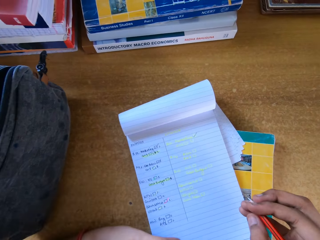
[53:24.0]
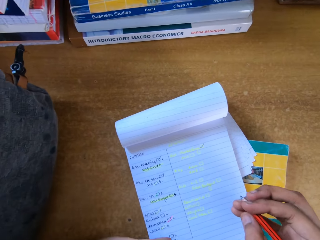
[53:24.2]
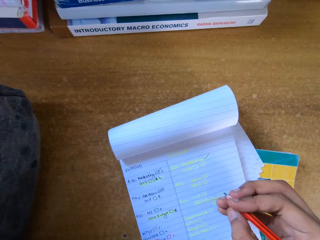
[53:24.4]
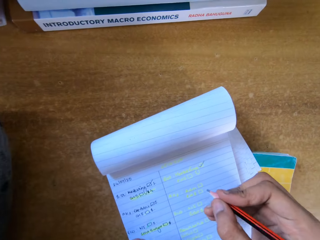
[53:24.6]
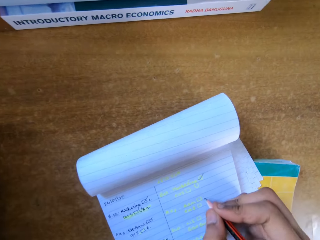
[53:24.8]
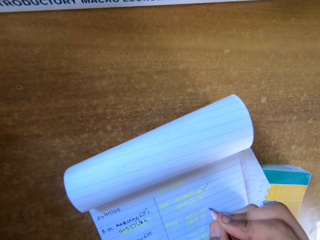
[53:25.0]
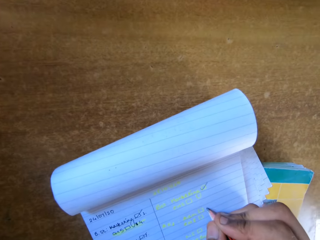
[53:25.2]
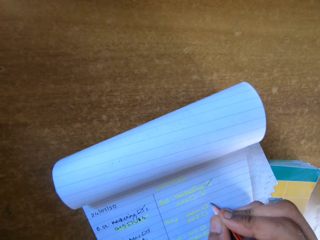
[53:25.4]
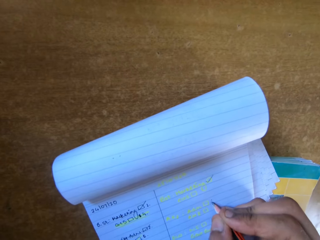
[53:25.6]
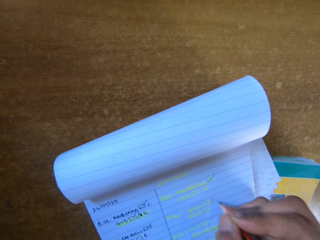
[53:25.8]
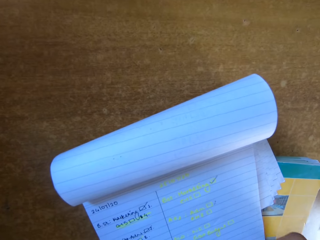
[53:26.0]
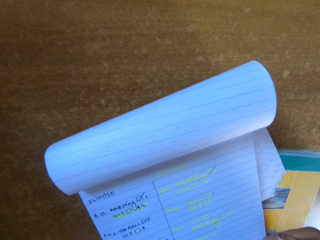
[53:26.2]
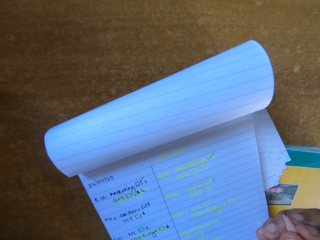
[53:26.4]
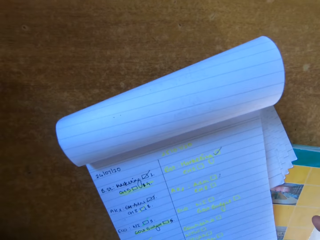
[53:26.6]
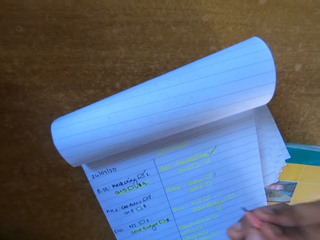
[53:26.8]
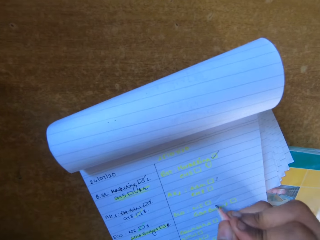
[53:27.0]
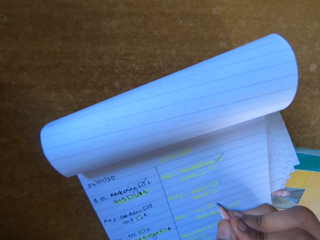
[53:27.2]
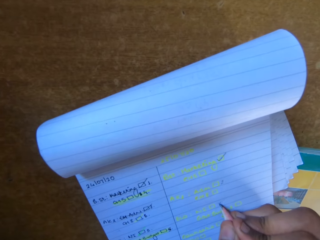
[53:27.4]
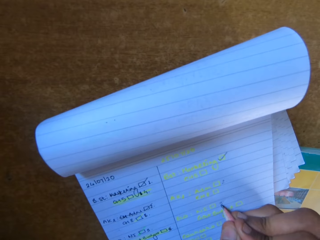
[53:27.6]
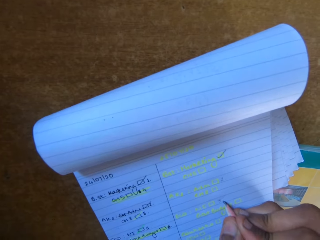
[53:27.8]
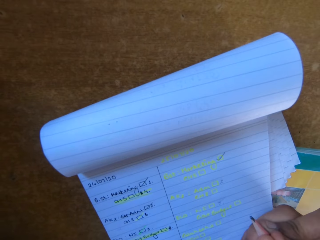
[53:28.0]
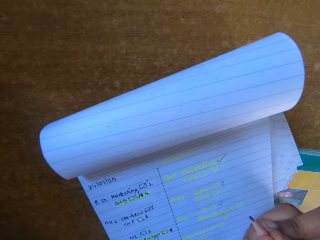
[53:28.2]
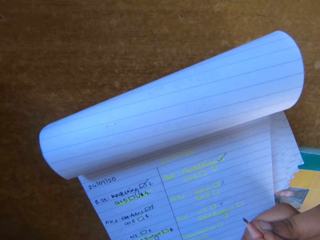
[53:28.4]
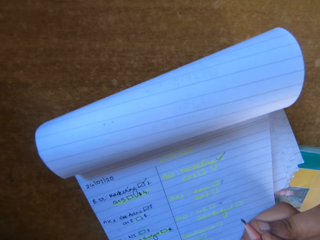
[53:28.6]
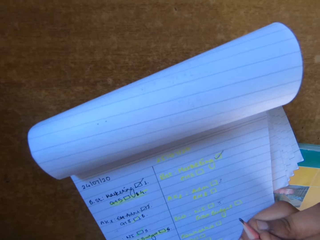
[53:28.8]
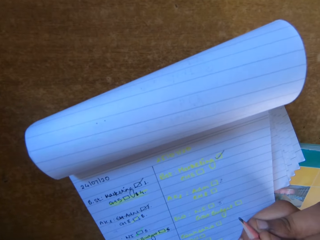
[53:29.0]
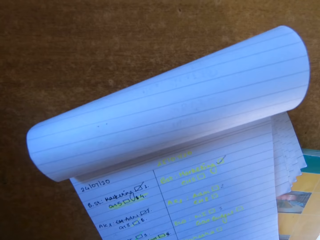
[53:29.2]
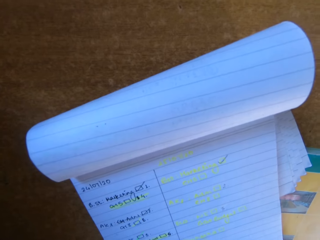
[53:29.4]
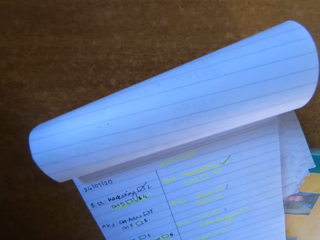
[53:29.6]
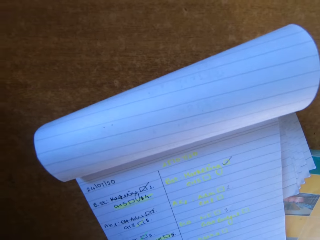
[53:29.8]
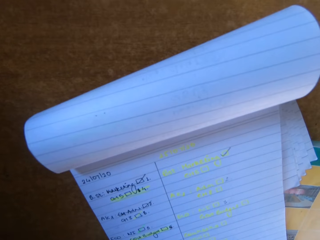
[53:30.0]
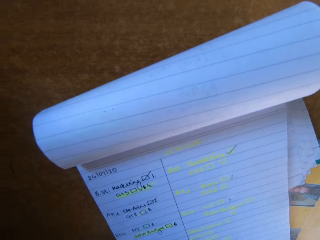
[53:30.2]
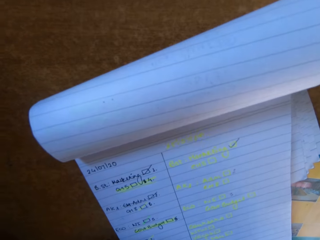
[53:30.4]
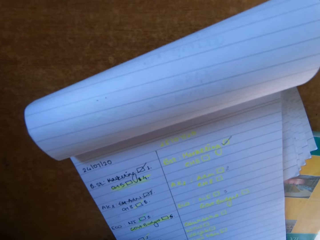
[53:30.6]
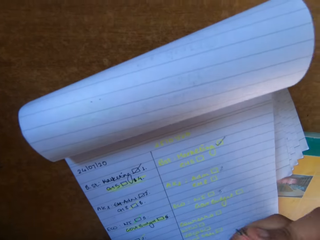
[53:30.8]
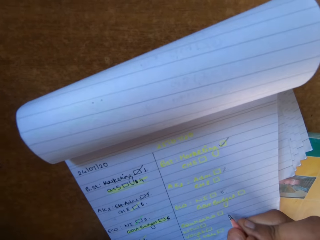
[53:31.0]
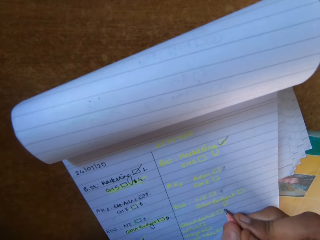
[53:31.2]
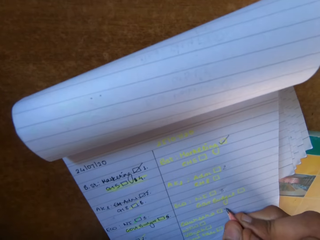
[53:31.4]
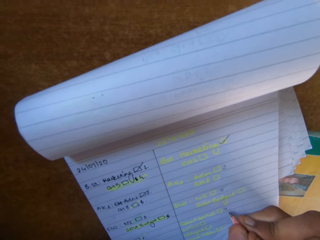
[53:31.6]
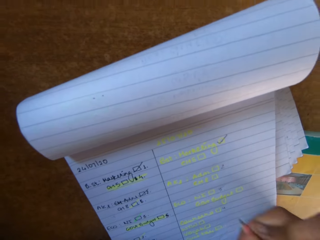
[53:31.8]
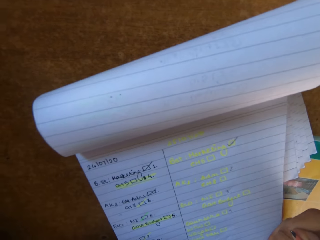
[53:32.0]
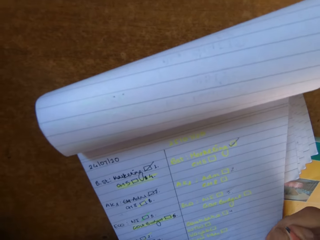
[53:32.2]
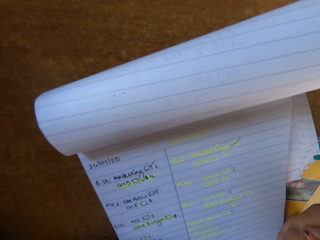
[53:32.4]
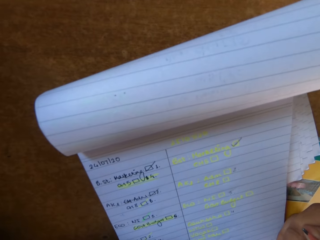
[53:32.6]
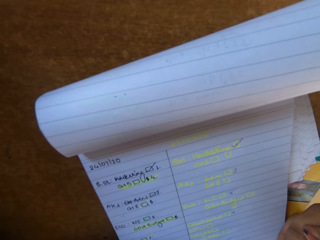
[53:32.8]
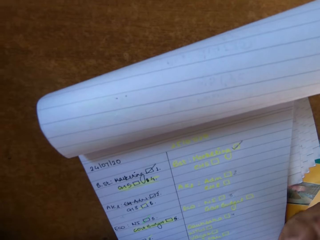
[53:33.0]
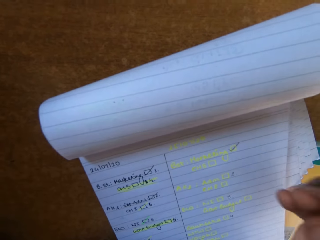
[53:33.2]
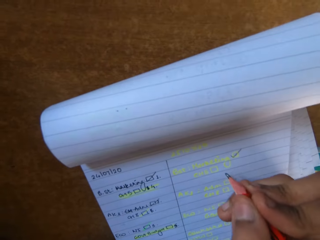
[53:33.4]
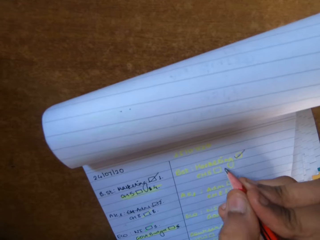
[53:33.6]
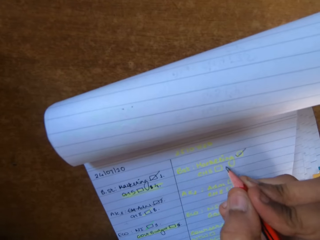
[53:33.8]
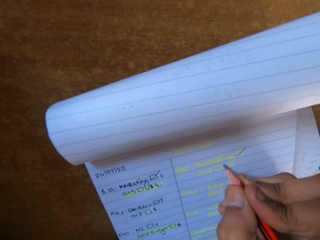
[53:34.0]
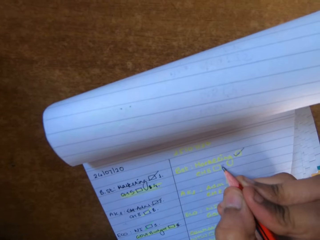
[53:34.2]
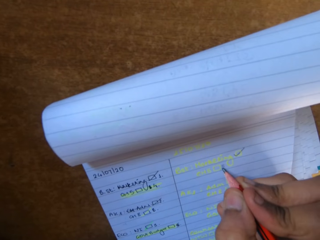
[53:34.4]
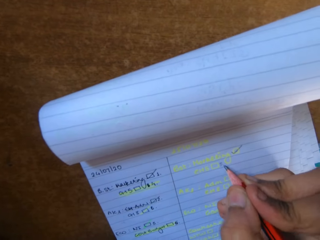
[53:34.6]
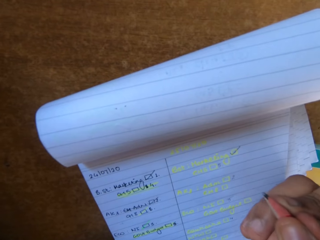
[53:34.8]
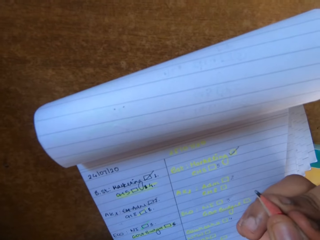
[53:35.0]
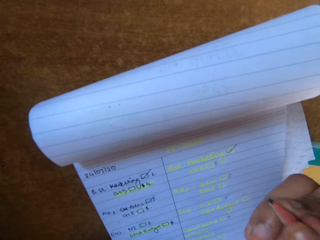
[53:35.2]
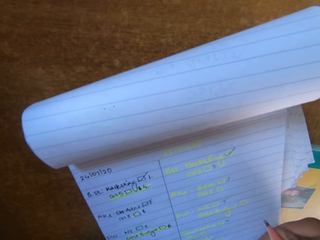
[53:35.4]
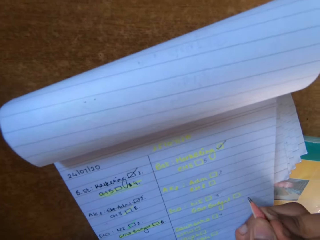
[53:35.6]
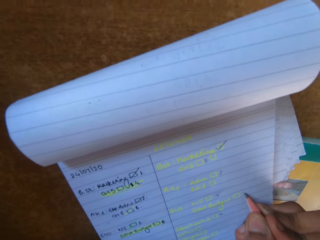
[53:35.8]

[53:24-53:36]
The camera wearer writes something on the notebook.

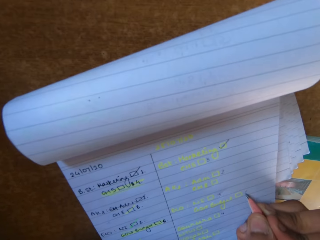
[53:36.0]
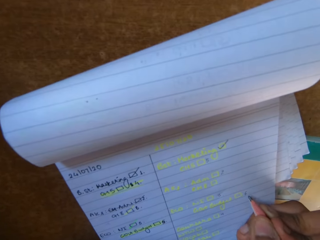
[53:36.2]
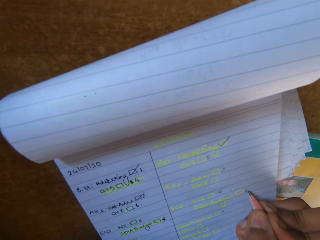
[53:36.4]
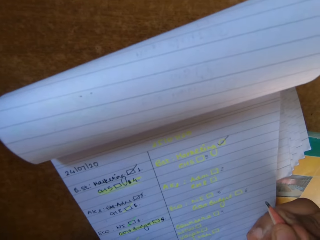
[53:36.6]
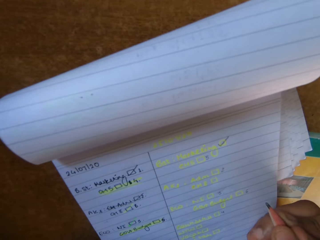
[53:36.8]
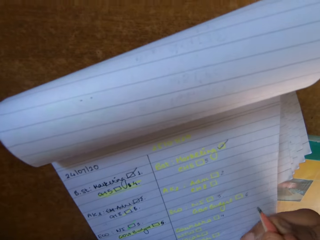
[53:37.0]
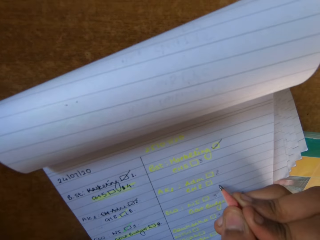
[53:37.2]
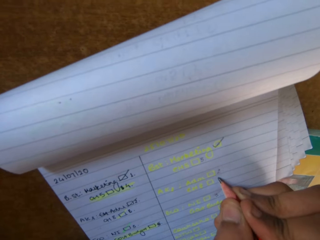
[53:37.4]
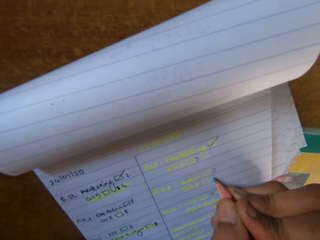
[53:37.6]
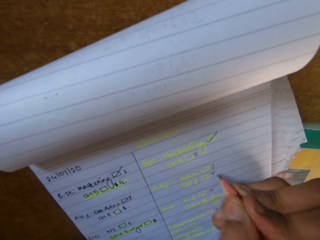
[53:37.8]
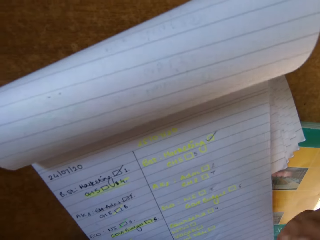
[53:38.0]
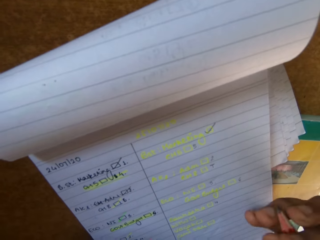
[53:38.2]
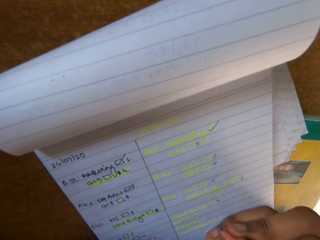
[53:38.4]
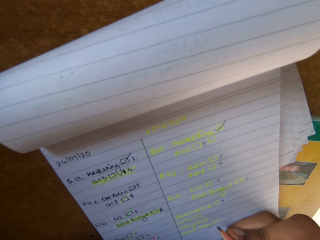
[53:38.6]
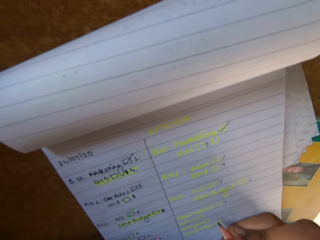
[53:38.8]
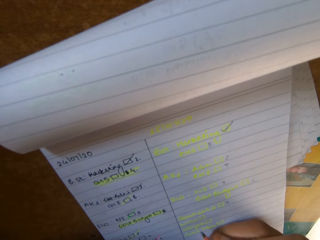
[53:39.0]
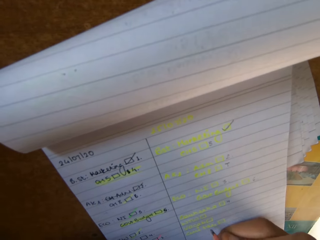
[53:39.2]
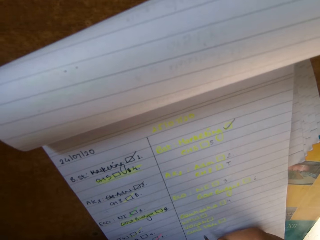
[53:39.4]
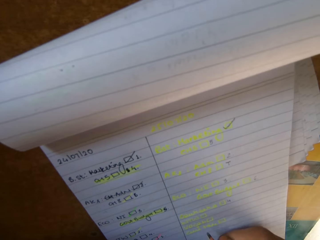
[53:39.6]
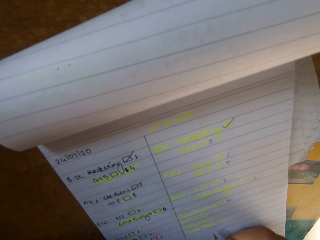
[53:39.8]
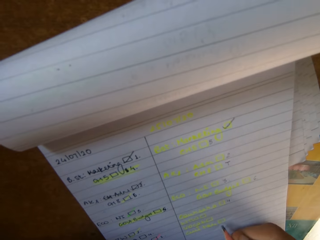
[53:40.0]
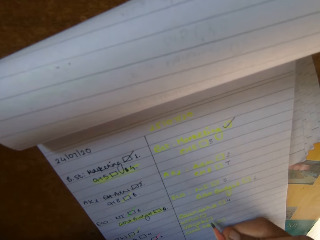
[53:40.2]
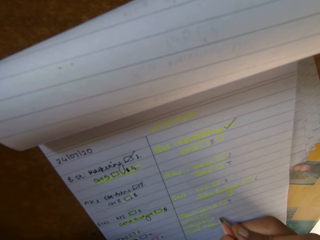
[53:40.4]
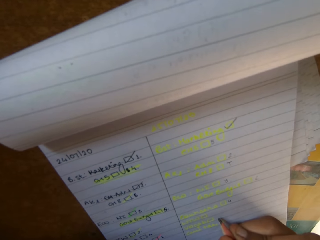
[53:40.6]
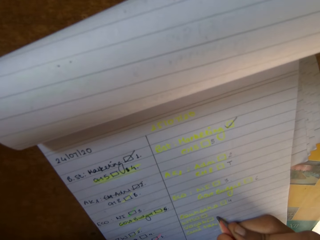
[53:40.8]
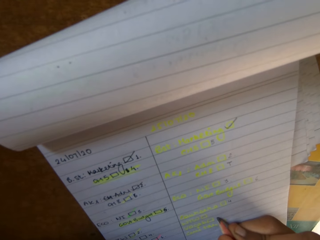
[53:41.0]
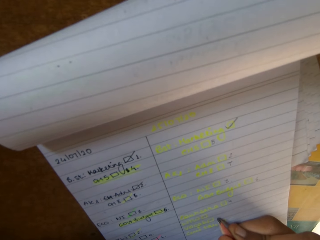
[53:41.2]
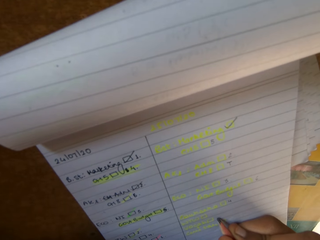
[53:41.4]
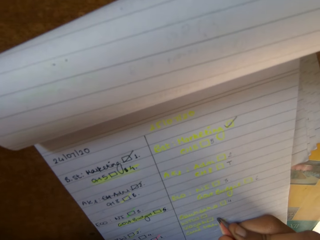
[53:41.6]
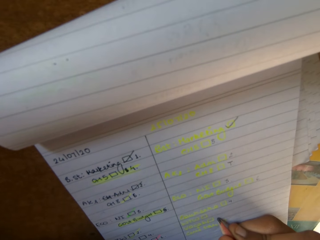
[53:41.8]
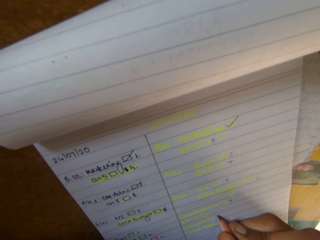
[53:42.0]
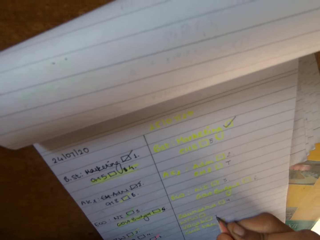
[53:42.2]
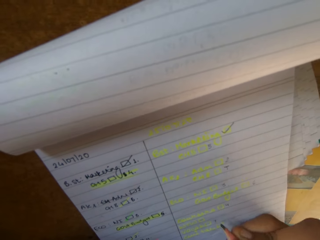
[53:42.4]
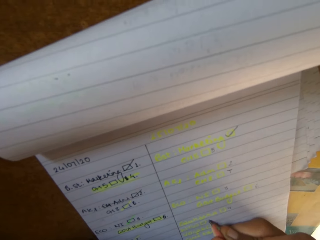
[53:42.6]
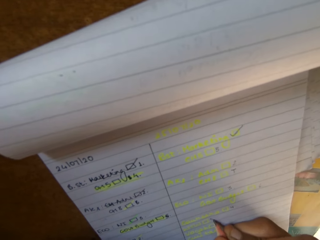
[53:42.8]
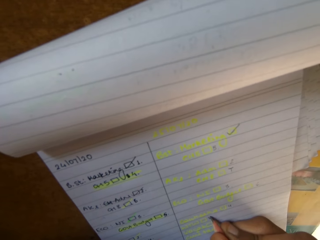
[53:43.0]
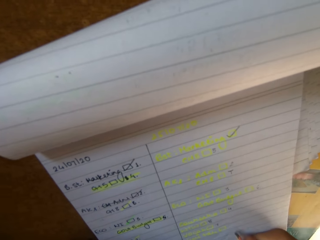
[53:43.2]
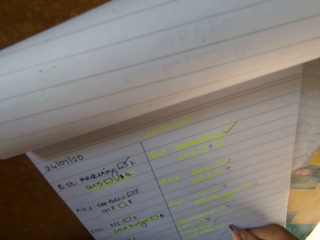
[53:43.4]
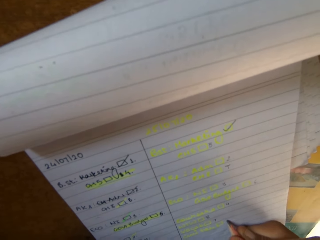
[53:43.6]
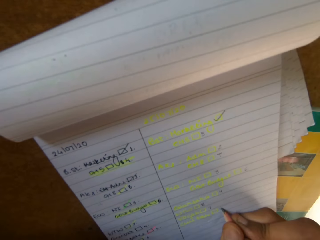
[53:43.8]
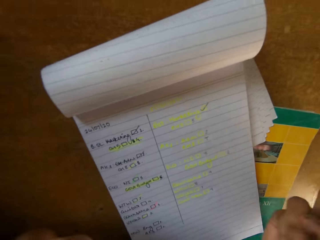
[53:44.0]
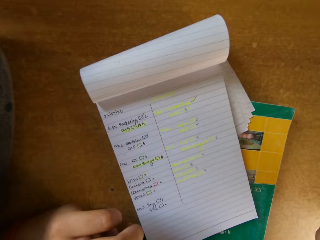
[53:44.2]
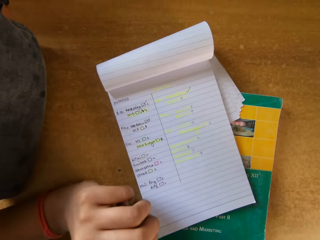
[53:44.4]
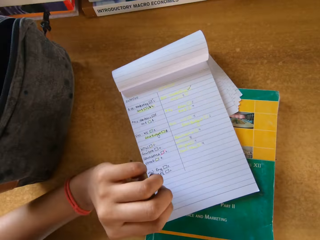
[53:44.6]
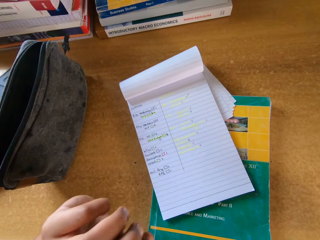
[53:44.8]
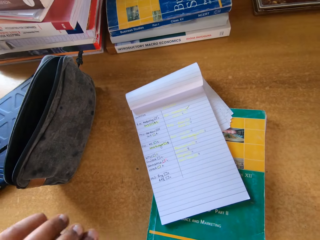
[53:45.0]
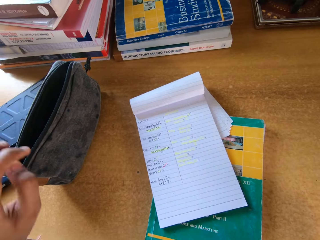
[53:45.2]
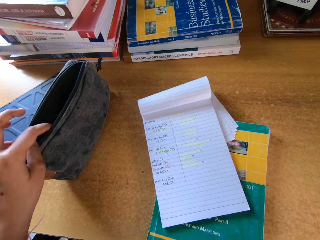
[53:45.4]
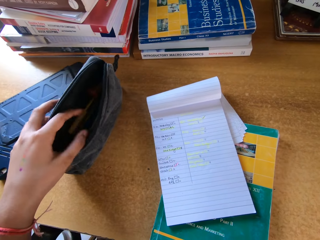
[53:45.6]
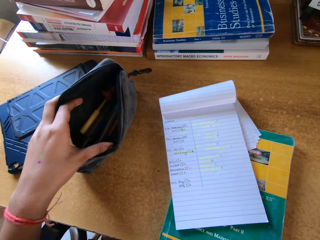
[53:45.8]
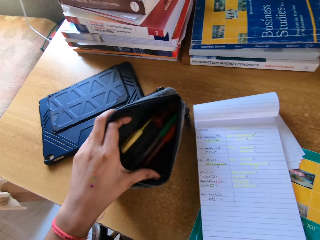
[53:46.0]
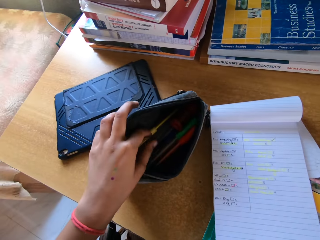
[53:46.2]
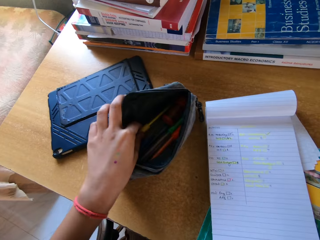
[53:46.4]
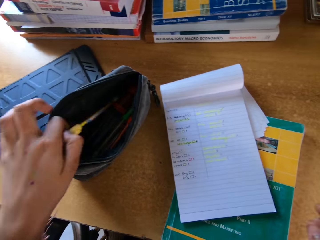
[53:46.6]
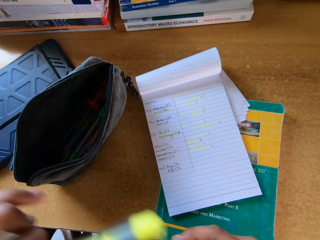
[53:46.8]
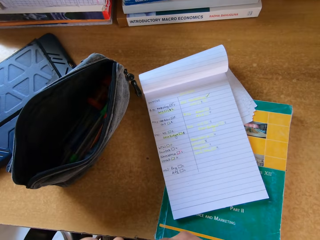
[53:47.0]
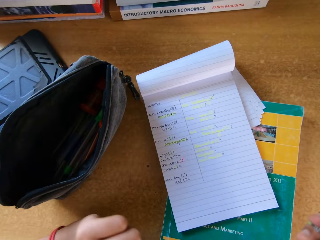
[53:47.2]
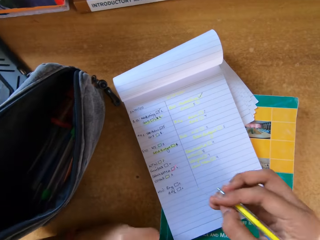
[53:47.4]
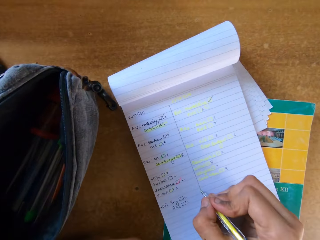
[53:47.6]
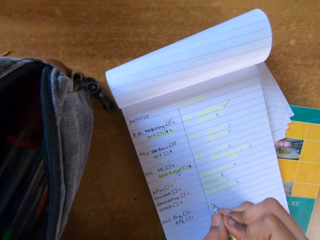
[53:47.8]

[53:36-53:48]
The camera wearer takes a pen from the purse. They touch the bag on top of the table.
